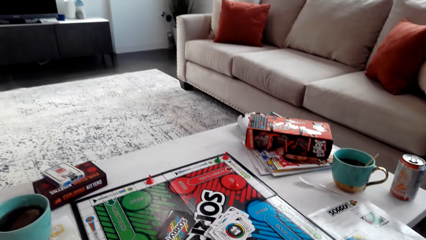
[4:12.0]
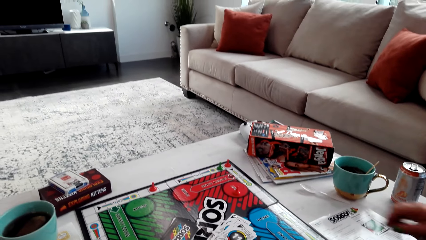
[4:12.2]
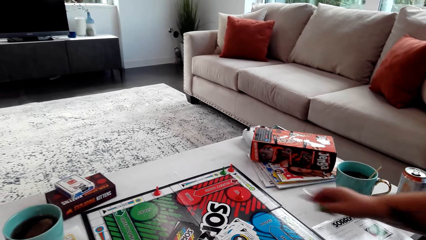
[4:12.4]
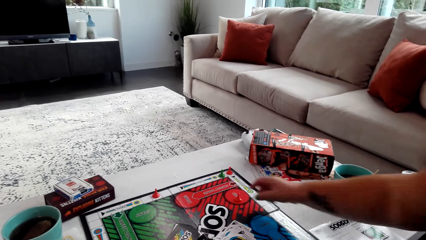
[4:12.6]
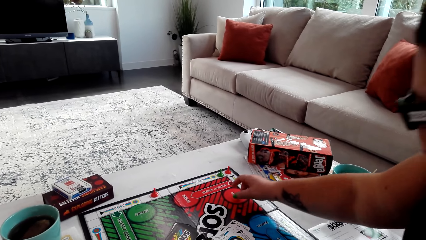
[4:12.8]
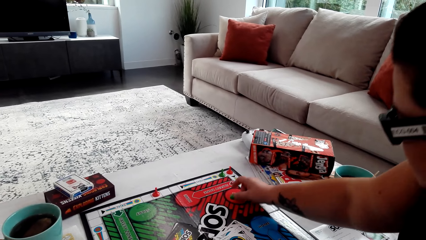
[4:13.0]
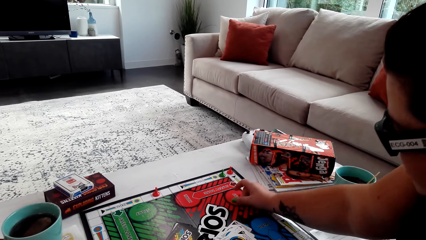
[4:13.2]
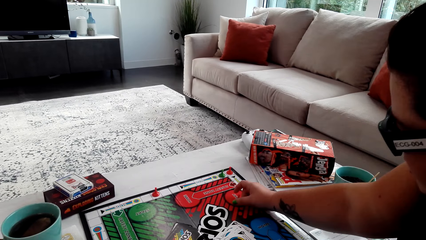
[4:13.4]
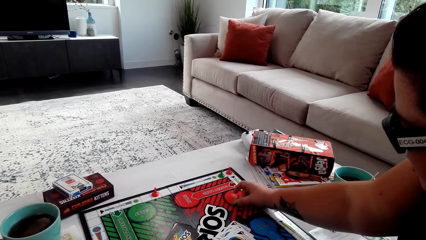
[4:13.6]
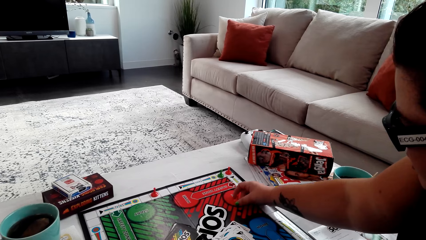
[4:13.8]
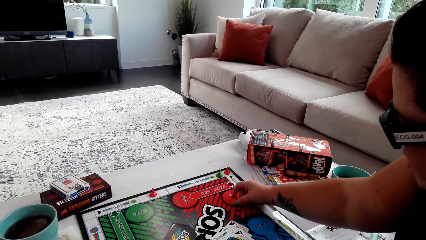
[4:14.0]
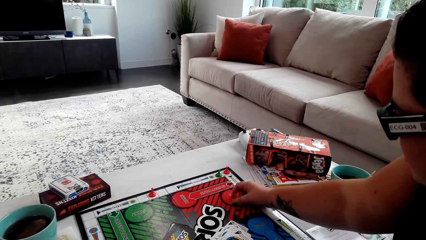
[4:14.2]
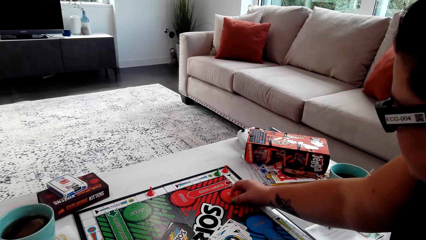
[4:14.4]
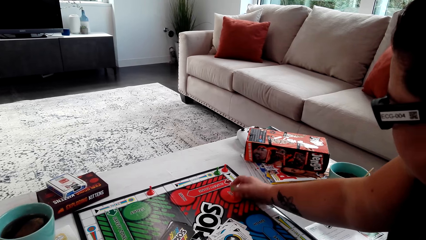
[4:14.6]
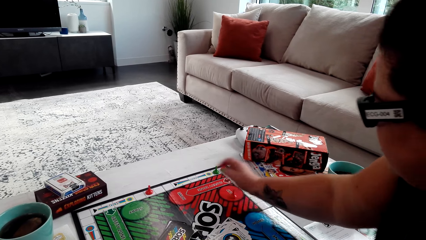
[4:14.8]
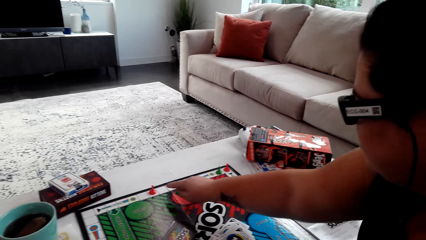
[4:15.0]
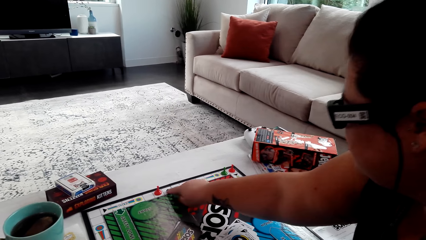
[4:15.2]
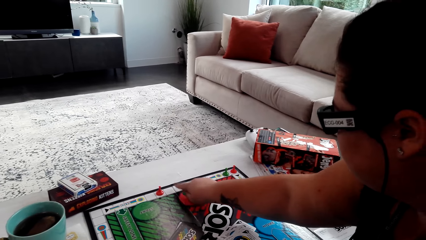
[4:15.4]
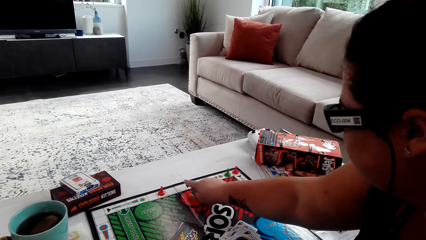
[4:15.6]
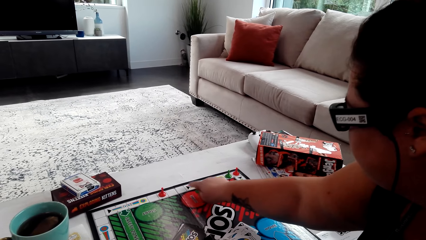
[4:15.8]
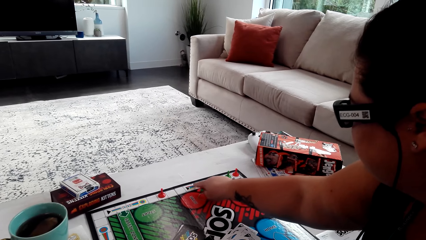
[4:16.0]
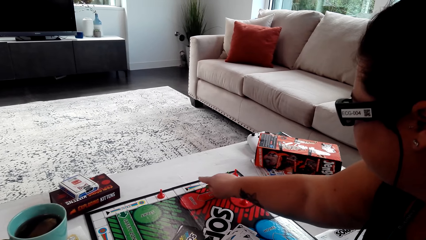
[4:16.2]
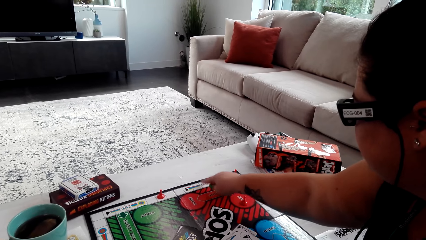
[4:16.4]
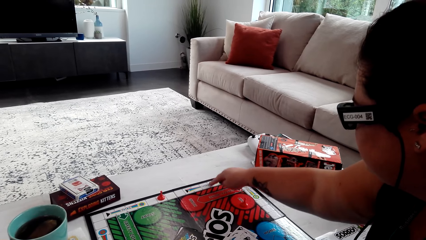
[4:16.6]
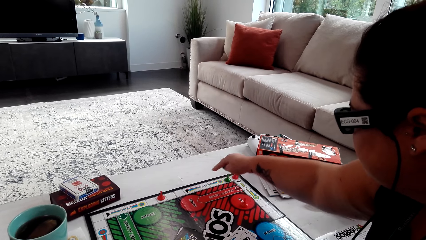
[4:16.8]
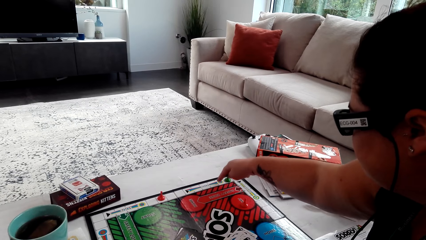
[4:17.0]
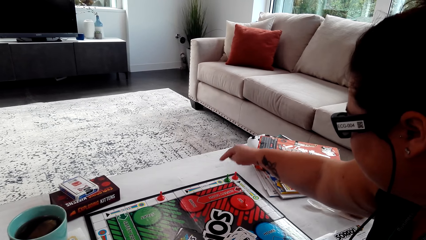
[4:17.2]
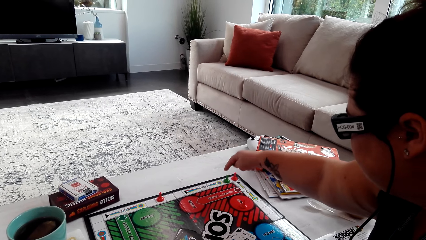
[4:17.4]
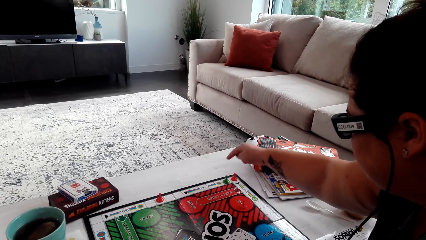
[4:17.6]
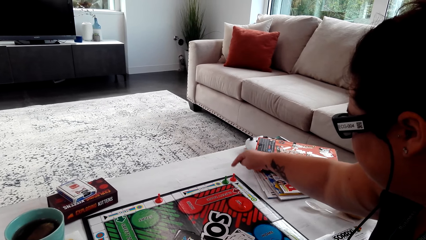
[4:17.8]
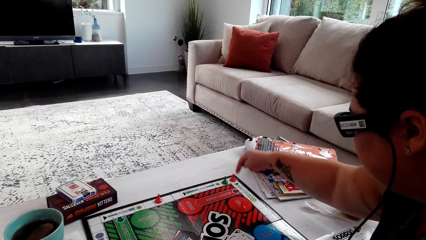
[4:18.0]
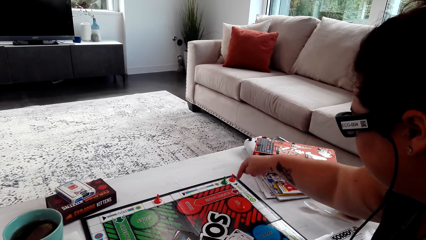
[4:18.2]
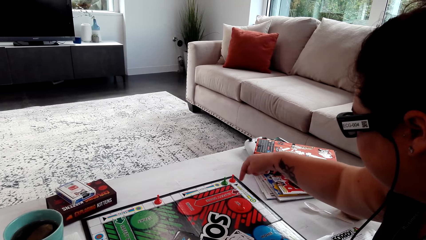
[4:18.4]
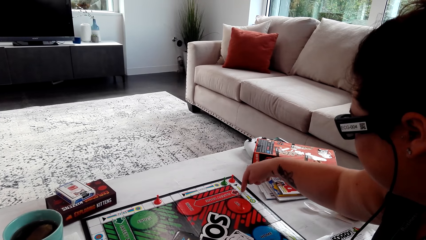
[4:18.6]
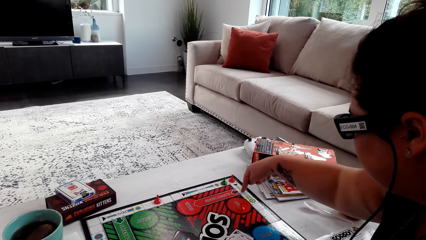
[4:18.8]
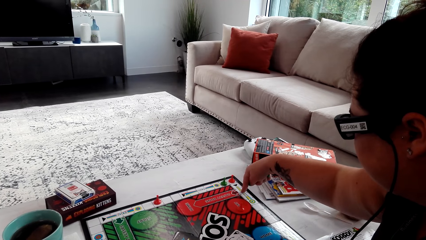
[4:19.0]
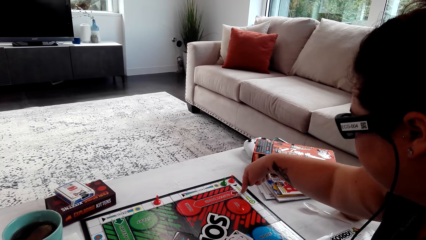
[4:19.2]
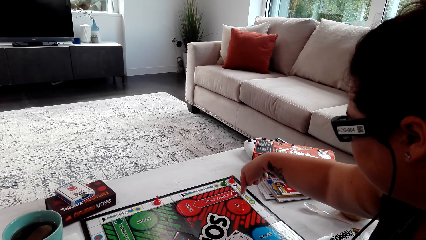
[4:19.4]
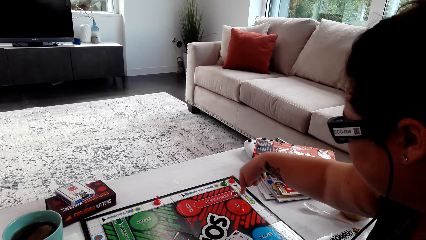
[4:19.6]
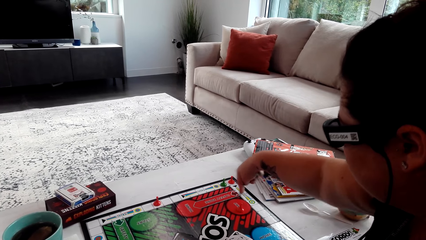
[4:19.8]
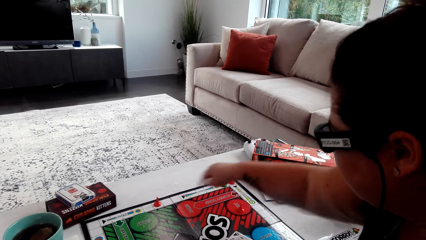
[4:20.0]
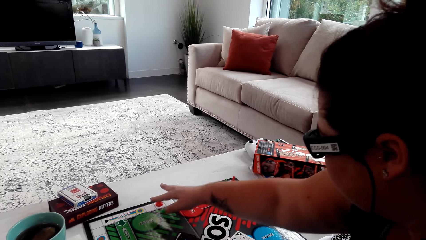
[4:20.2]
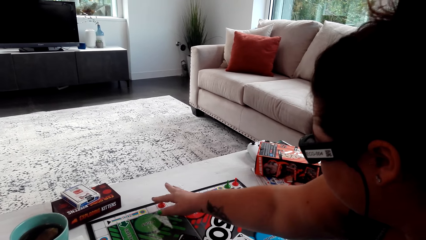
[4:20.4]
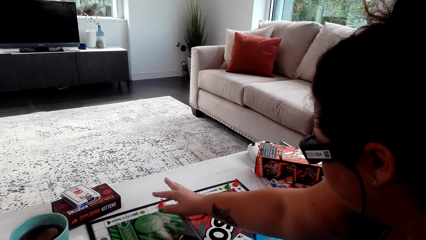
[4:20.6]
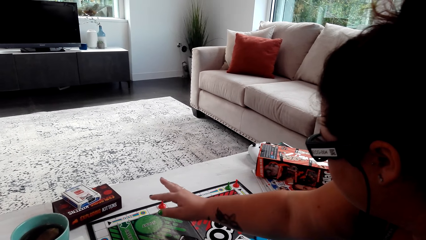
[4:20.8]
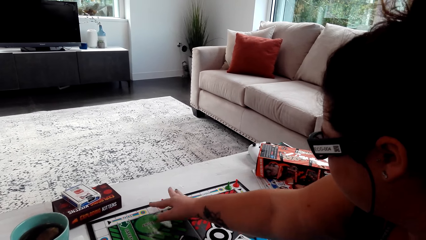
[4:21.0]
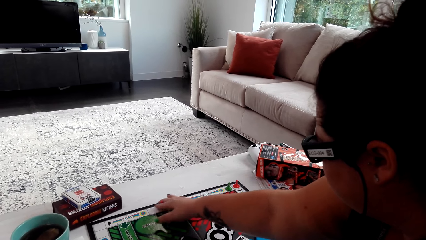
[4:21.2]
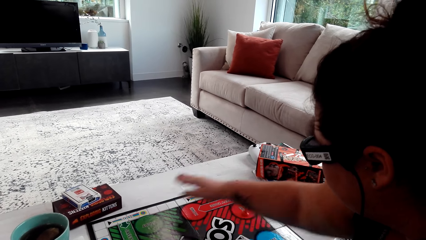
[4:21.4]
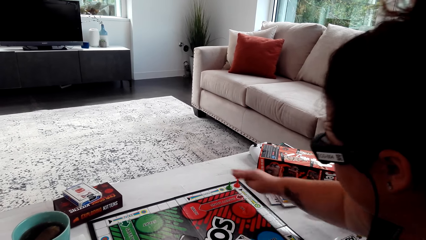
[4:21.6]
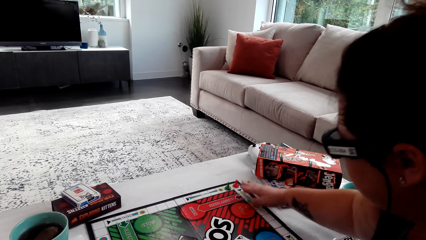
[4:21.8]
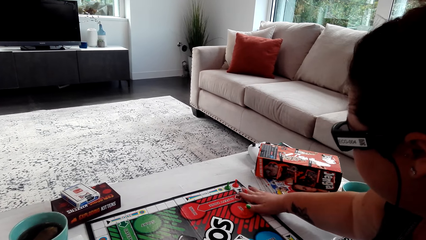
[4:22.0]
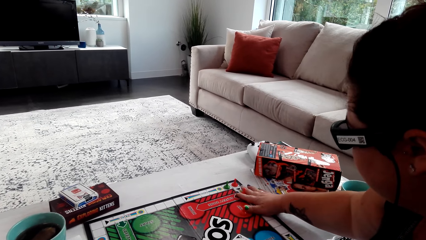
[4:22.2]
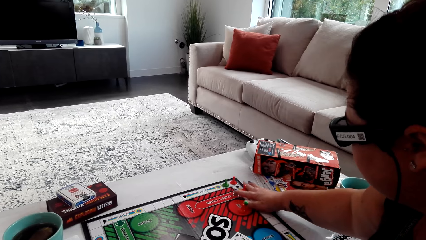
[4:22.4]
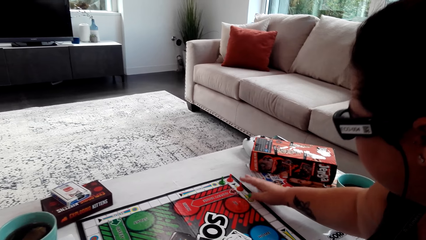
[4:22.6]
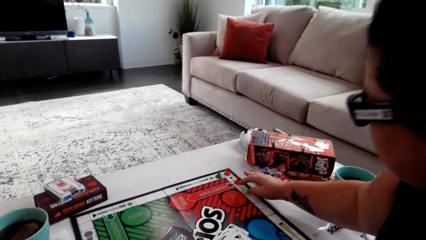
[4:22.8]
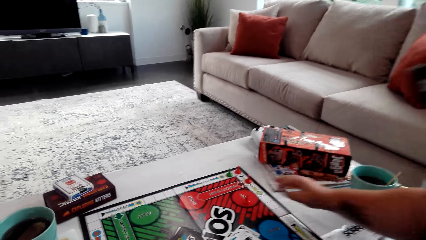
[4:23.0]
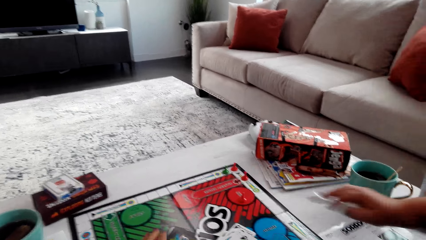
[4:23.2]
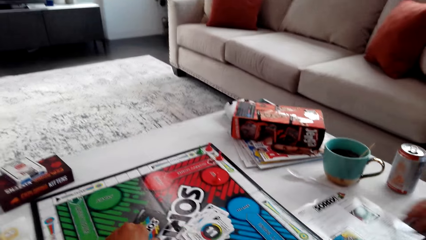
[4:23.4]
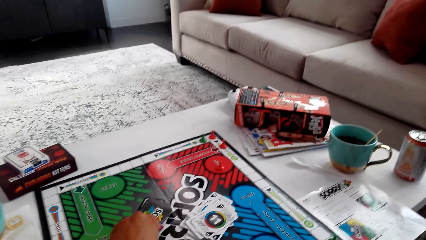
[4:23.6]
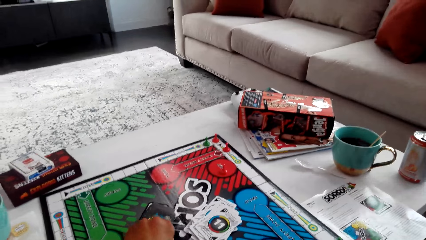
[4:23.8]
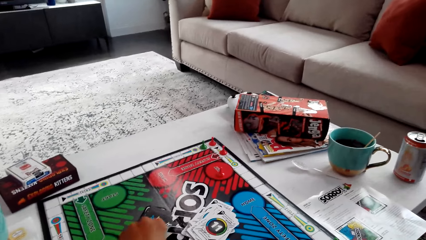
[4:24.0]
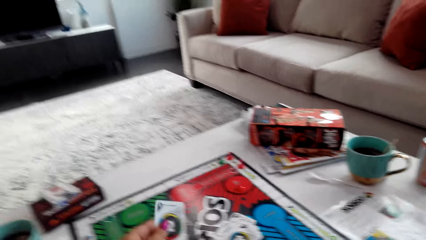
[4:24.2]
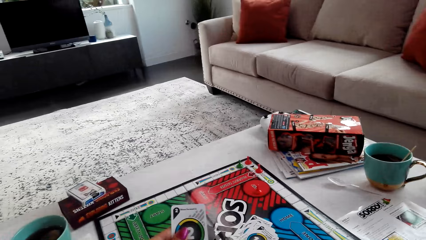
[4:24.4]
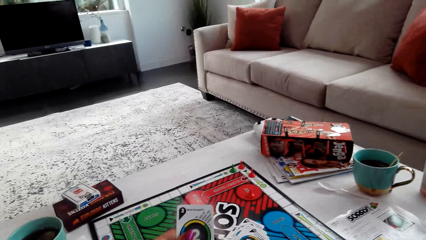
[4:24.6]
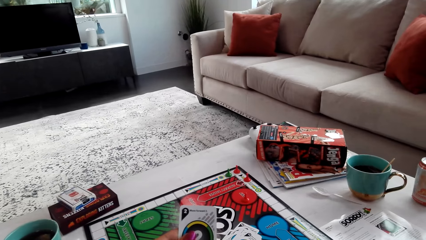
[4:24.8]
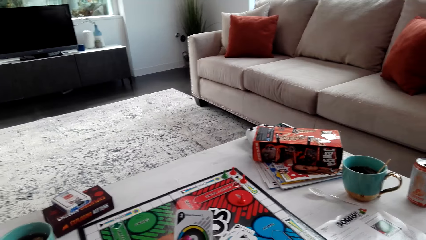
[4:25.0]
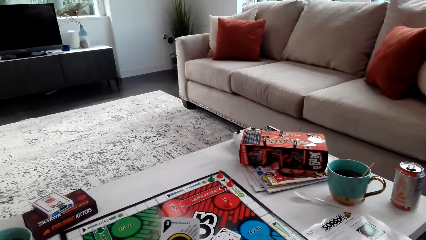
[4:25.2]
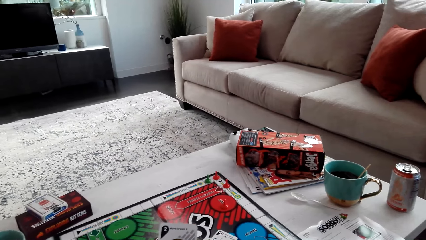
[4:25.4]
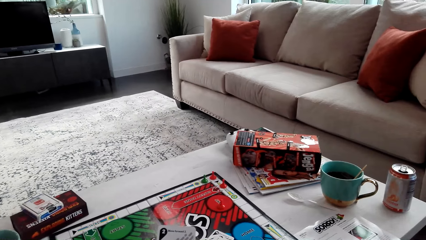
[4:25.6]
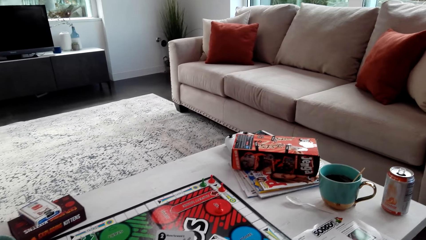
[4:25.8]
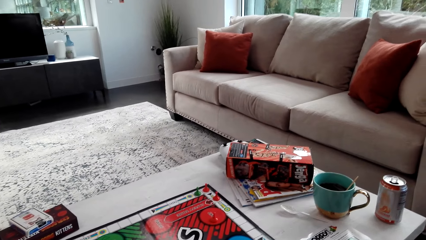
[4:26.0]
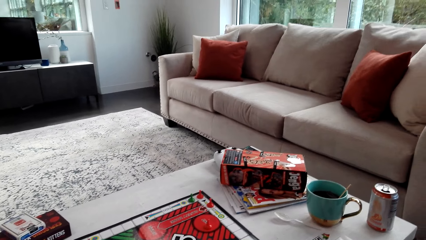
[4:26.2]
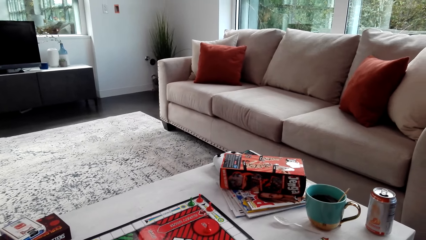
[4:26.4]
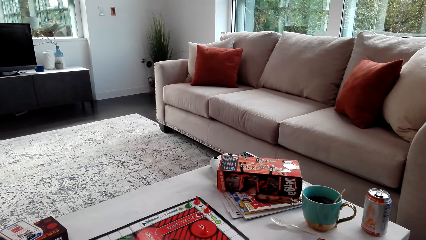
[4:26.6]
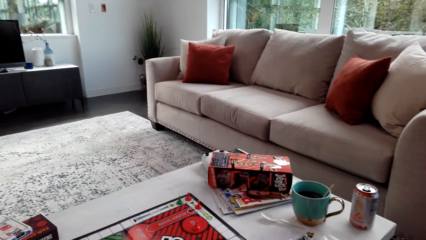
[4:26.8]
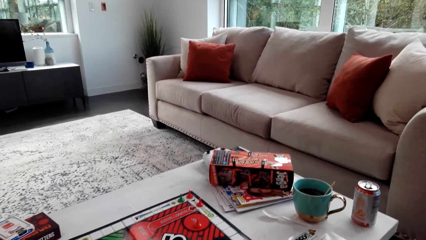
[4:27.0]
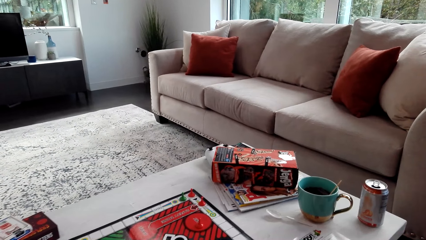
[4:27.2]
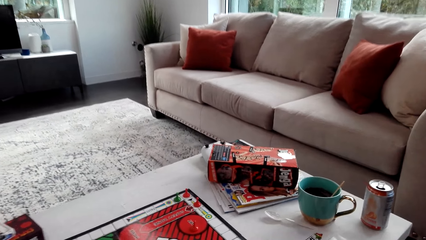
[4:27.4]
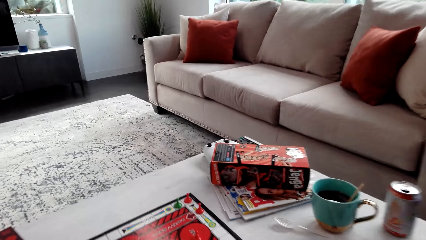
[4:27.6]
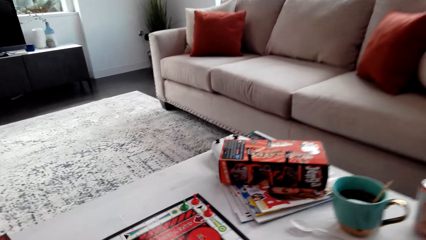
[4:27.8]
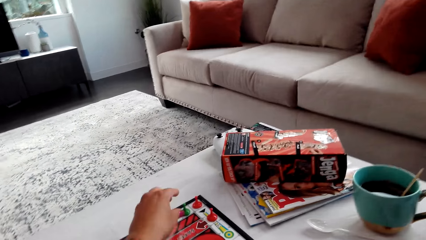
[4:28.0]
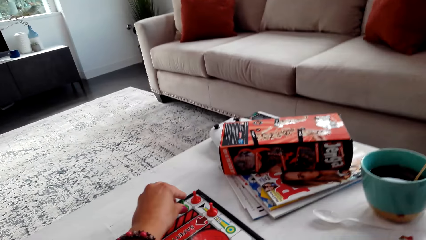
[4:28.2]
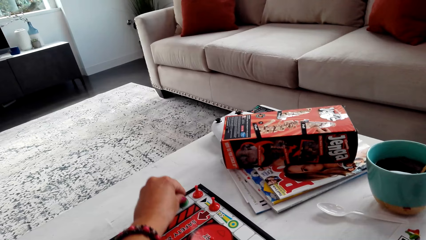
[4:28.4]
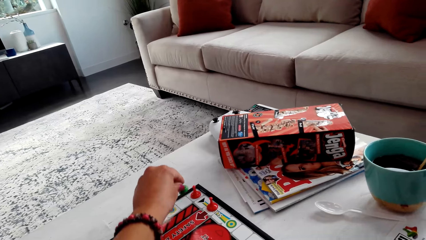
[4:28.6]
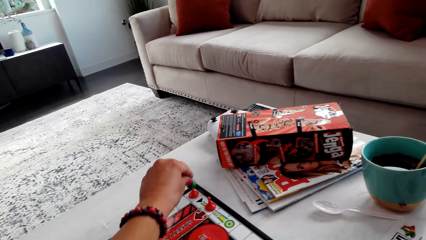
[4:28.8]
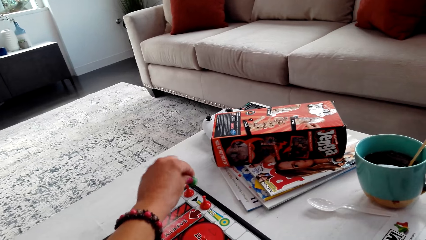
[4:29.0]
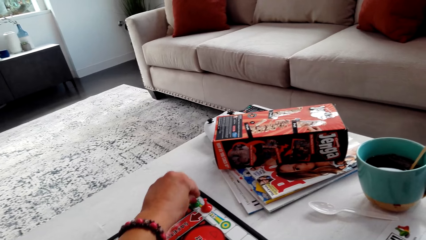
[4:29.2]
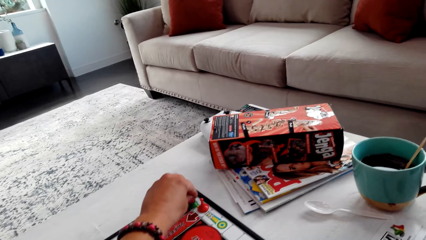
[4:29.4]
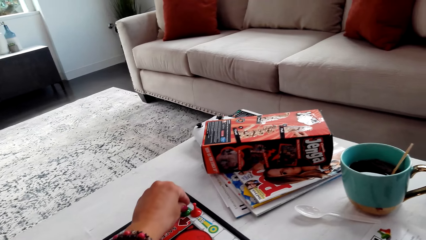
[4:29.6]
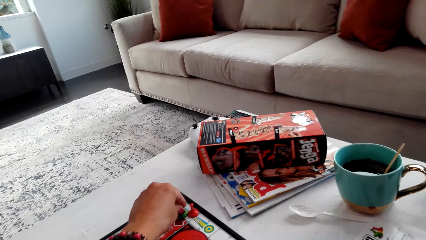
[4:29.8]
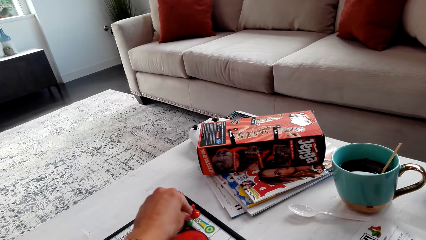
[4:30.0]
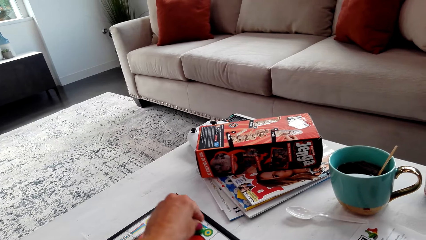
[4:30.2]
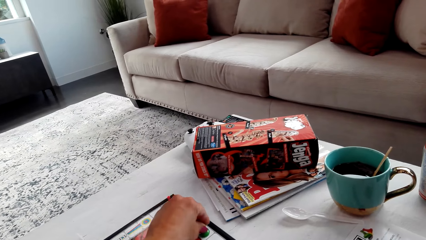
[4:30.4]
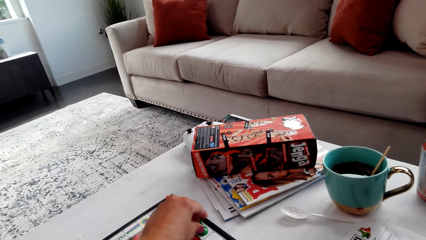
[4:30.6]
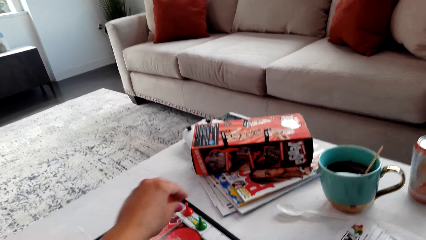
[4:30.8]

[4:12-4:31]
A person touches the pawn. The person counts the steps with the finger and taps the board with a finger. The camera wearer arranges the pawn on the board. The person moves the pawn. The camera wearer picks up the Sorry game card. They read the Sorry game card and arrange the pawns on the board.
